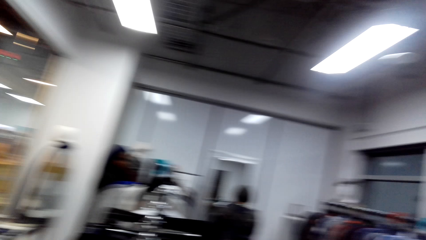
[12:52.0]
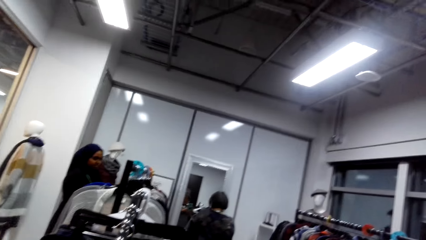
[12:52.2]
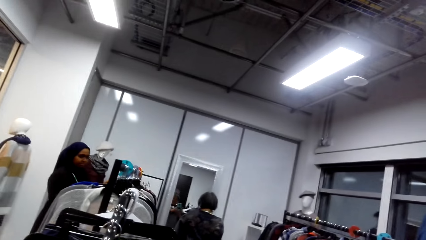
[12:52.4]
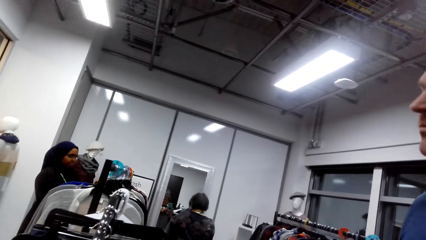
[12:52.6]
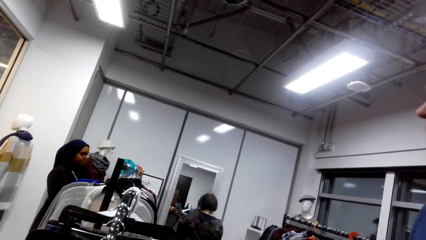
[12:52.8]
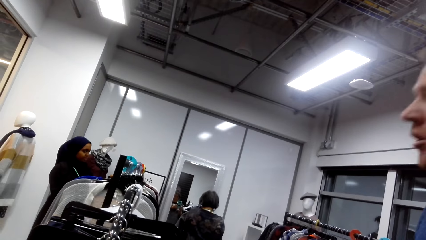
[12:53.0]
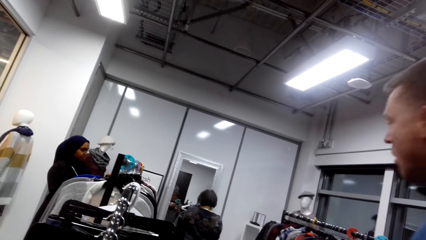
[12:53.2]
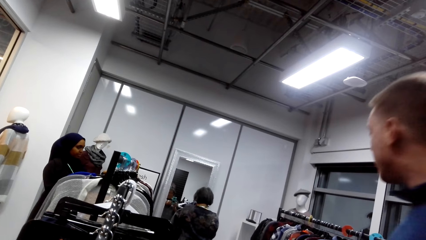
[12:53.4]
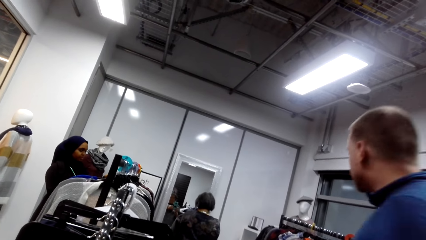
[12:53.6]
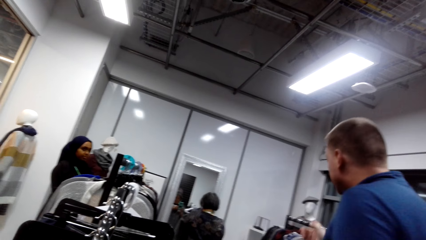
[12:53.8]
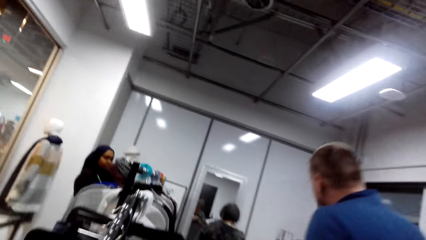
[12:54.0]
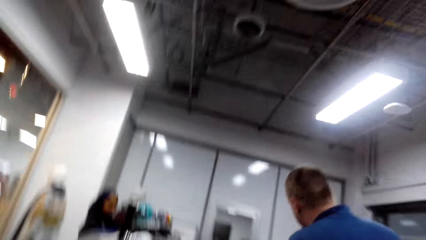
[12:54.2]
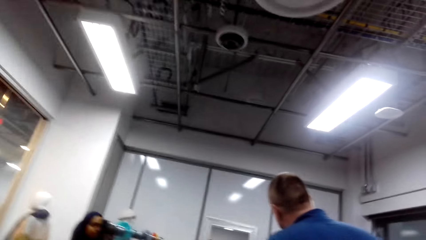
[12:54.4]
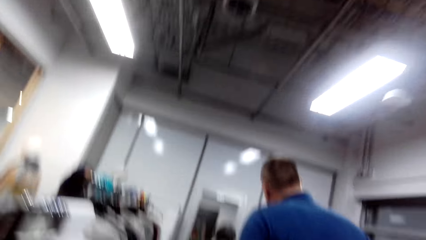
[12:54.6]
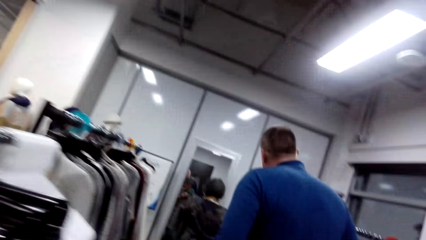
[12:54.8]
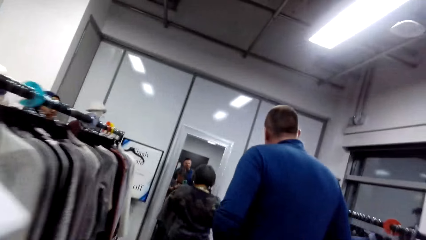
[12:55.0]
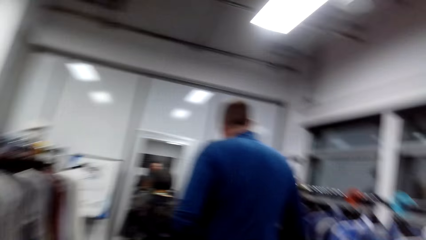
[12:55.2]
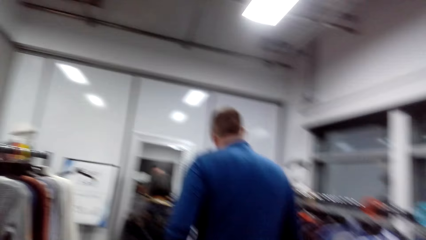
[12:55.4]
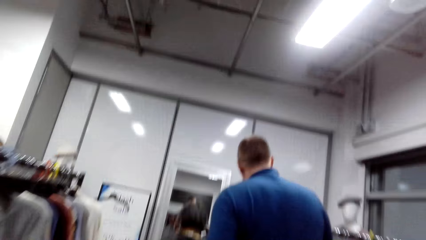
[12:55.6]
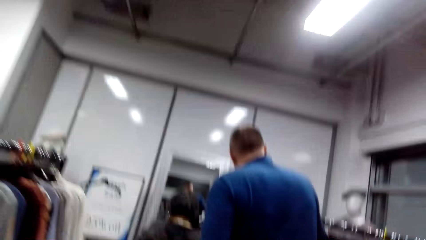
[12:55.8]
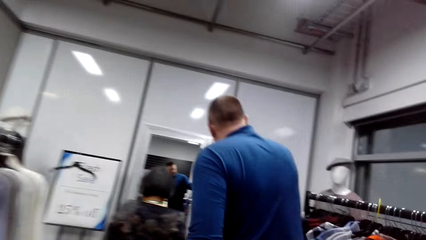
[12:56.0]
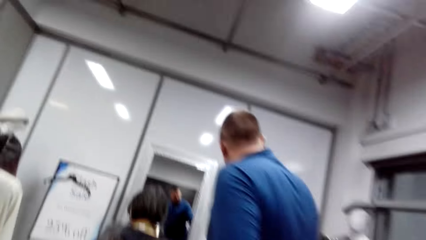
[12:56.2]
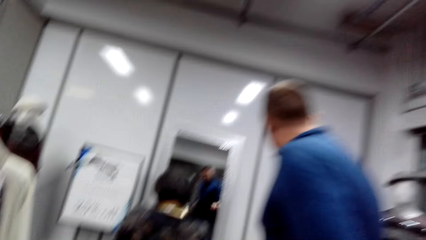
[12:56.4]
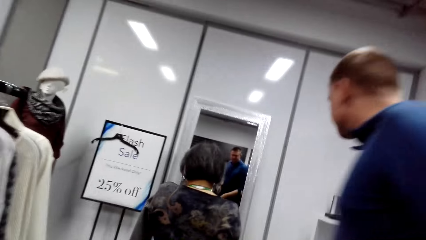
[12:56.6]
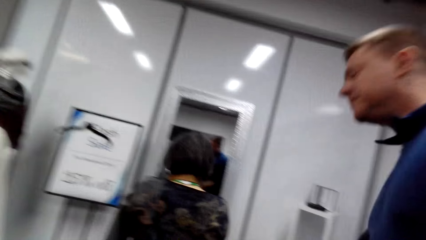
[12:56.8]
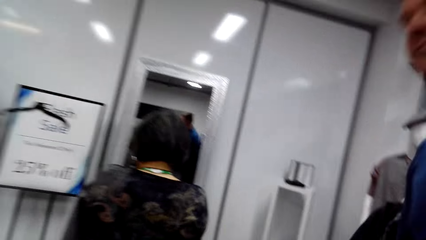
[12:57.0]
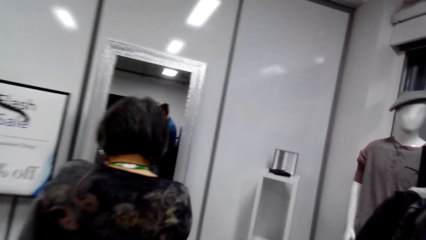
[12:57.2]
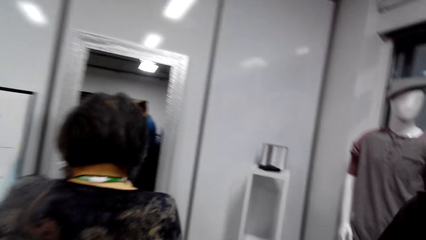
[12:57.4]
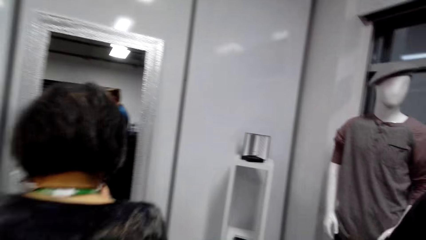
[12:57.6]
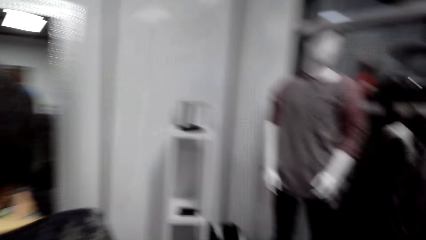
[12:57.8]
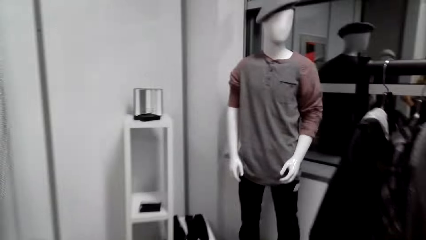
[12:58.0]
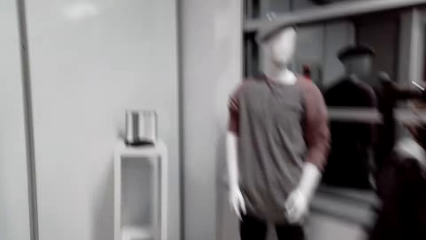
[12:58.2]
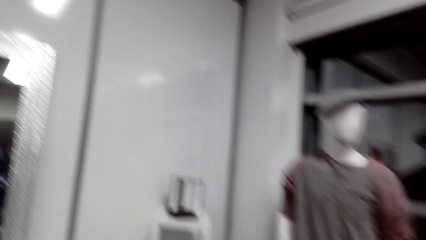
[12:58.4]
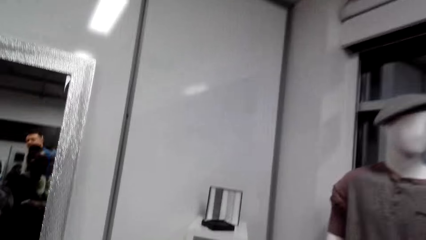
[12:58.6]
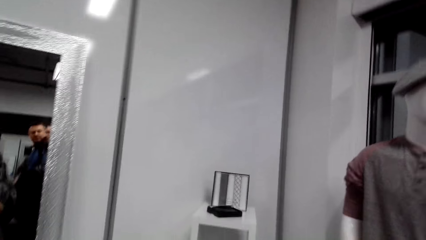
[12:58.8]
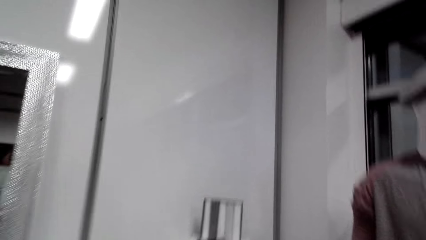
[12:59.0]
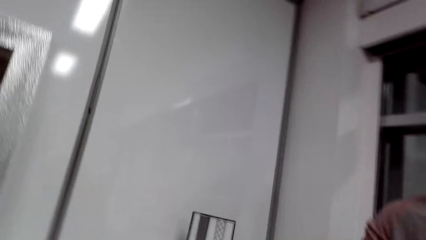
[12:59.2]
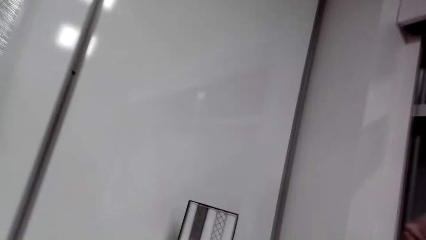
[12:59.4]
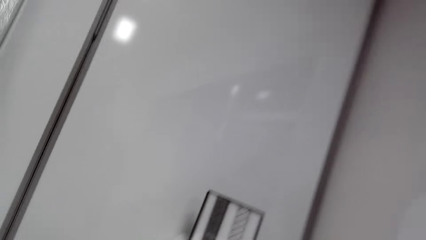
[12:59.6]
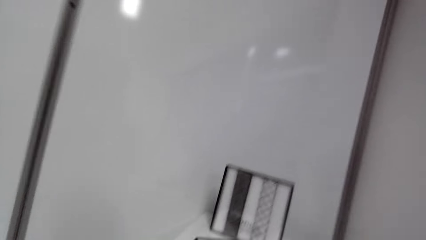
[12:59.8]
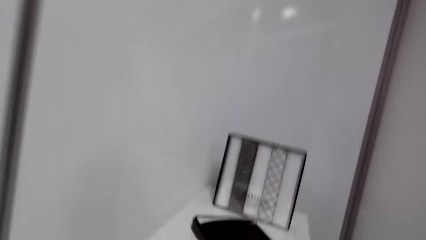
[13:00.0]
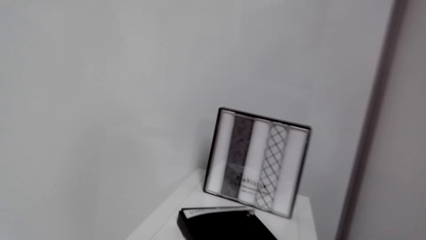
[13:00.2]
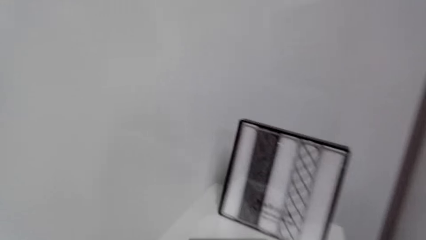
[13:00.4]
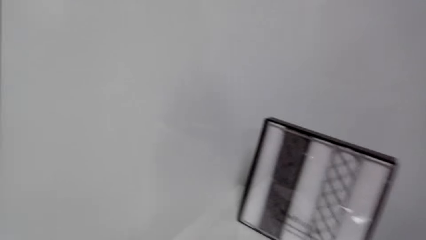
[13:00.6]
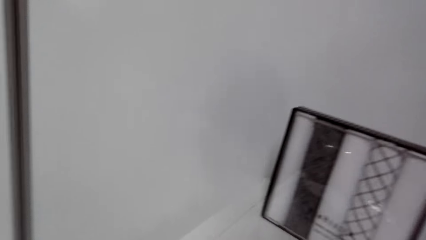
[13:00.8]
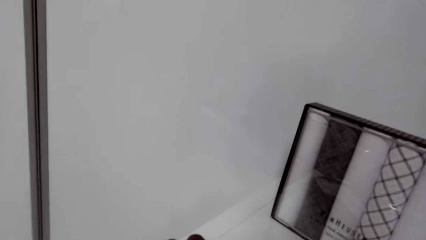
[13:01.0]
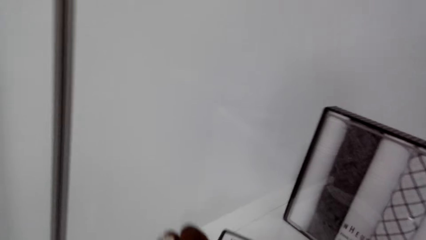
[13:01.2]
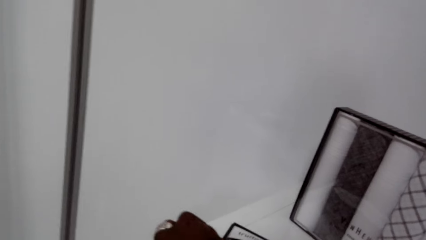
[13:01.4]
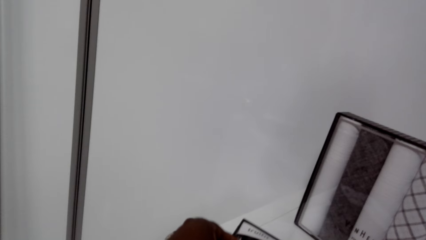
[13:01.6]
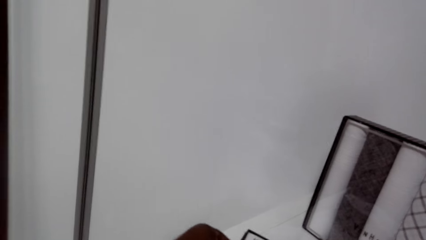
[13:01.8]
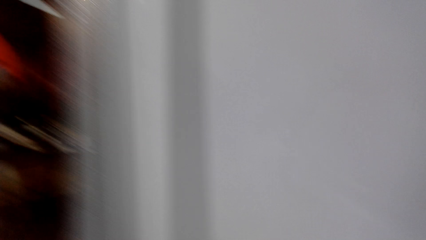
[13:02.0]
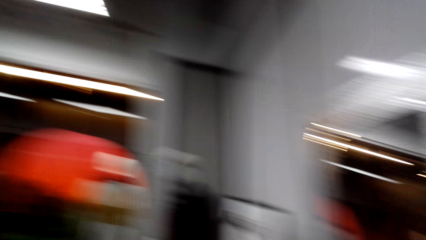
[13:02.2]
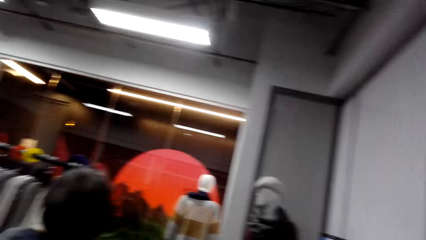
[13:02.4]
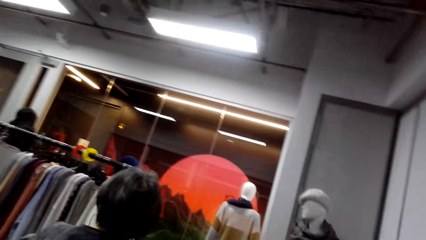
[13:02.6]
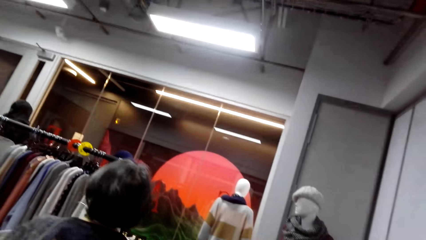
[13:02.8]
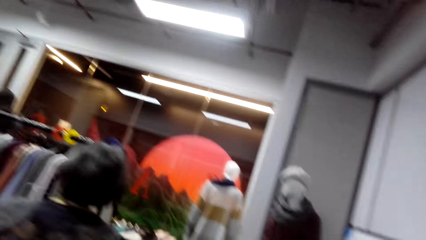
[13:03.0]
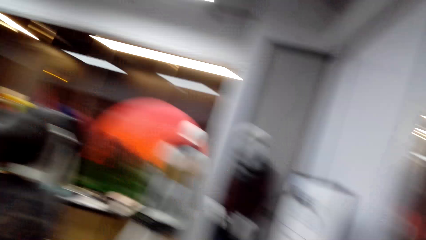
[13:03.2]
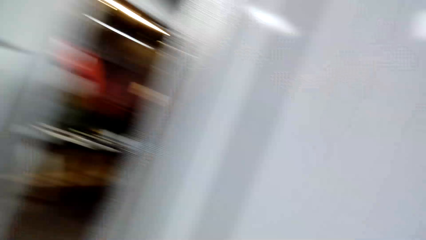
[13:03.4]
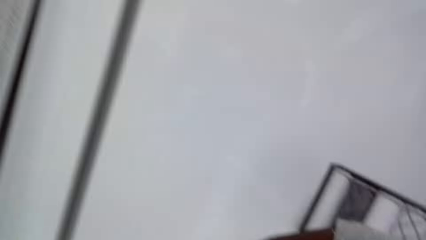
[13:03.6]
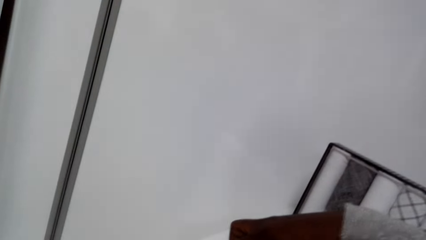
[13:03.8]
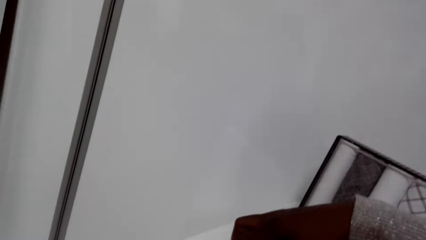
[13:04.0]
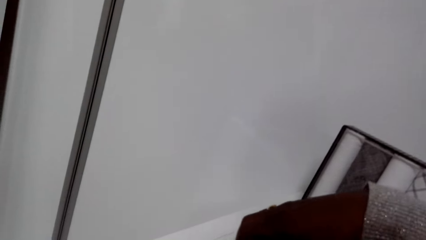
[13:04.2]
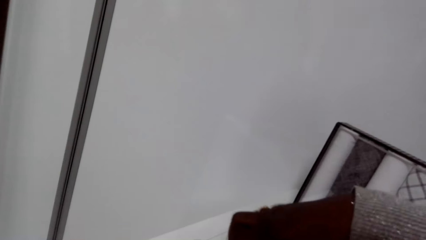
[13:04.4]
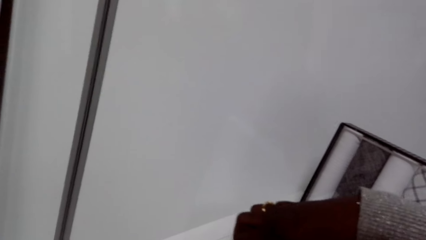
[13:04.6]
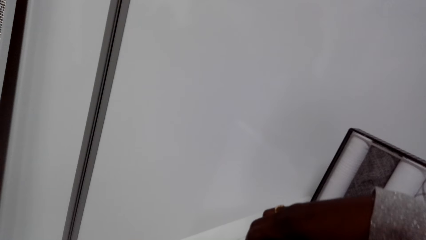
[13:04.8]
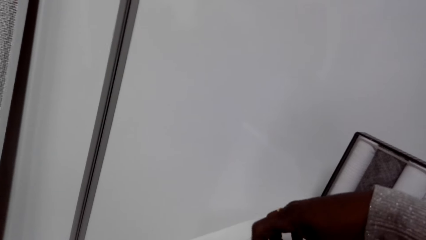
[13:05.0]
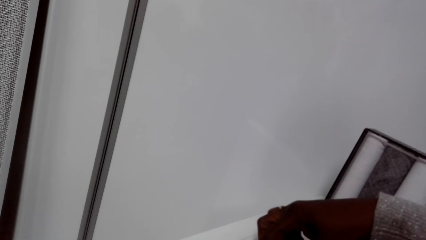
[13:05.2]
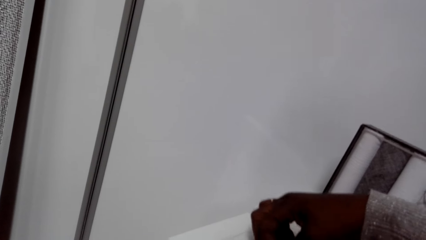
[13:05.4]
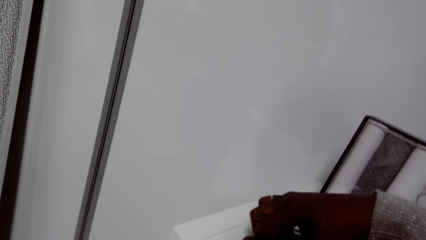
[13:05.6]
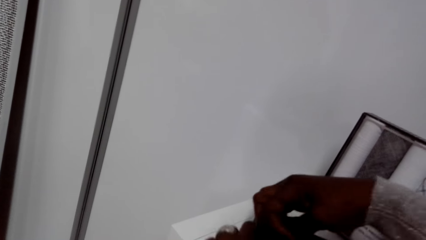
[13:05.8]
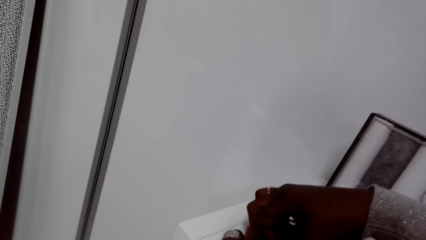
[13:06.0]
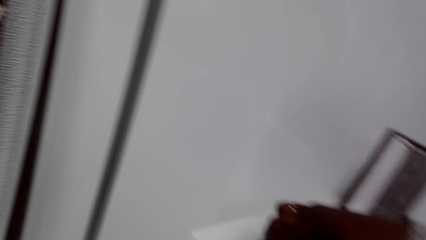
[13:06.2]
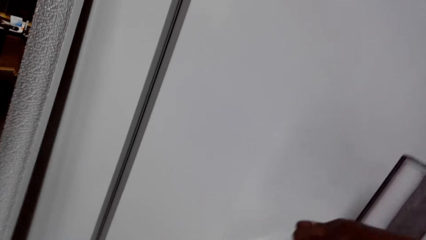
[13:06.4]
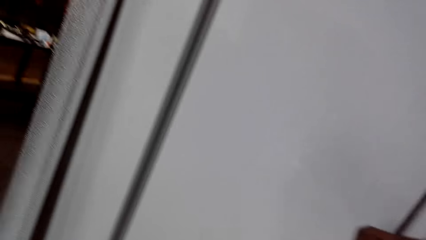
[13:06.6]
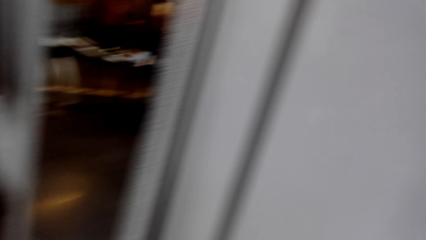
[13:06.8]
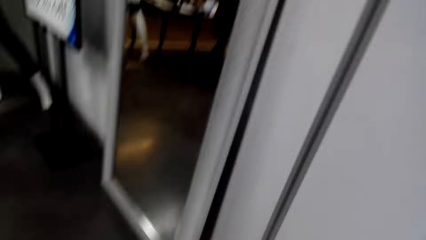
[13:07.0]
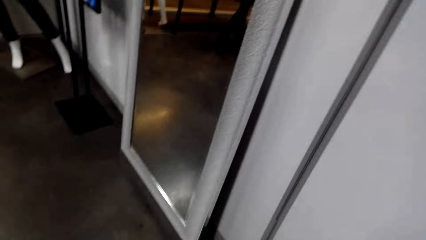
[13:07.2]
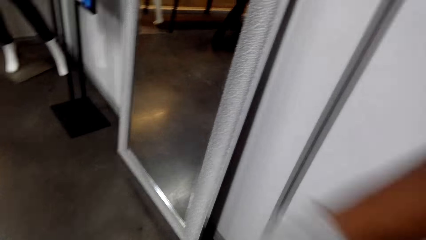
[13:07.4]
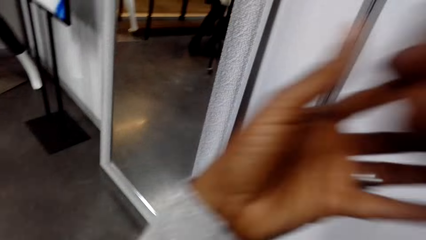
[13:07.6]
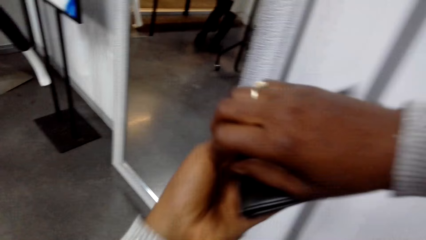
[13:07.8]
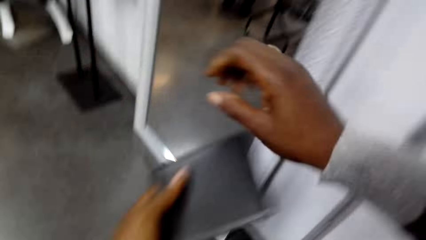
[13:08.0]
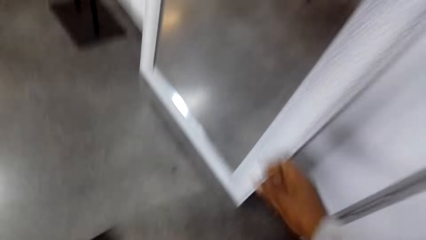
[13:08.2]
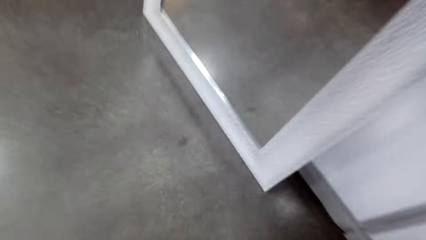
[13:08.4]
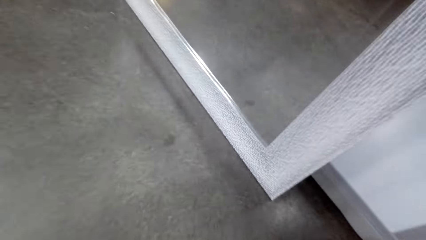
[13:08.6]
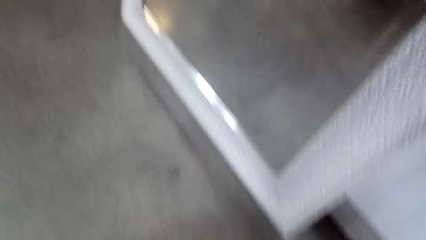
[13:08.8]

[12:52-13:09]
A person walks around. The camera wearer takes a wallet from the shelf.
